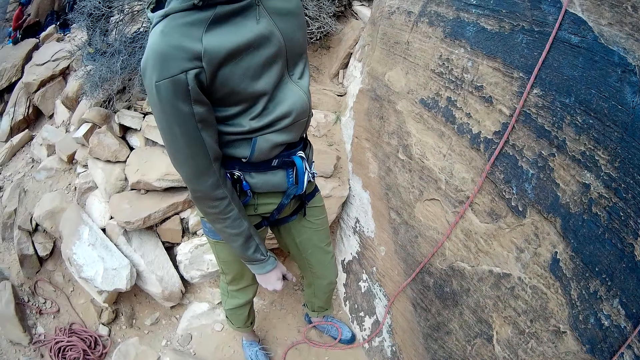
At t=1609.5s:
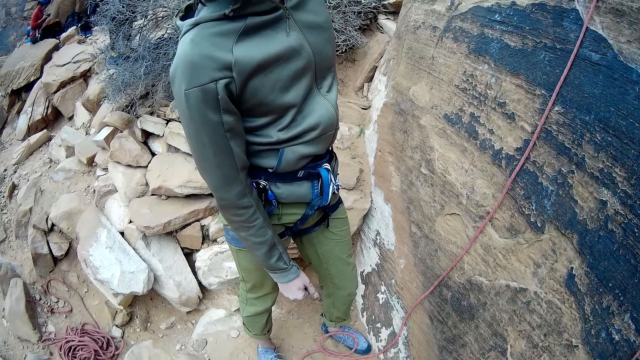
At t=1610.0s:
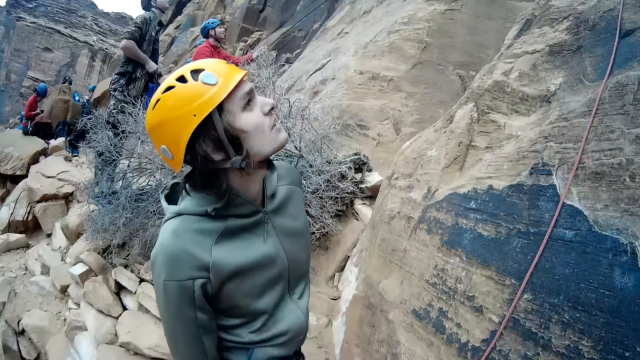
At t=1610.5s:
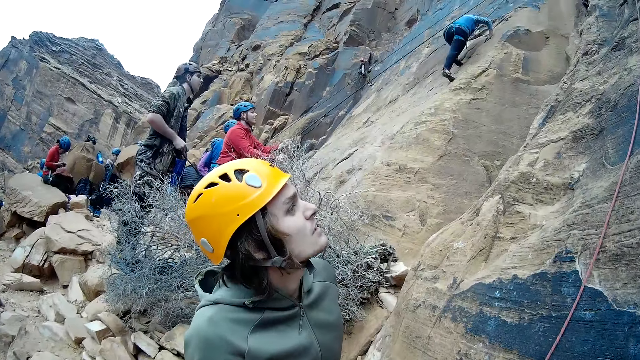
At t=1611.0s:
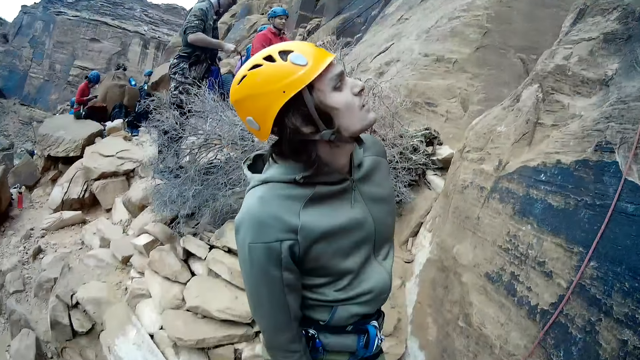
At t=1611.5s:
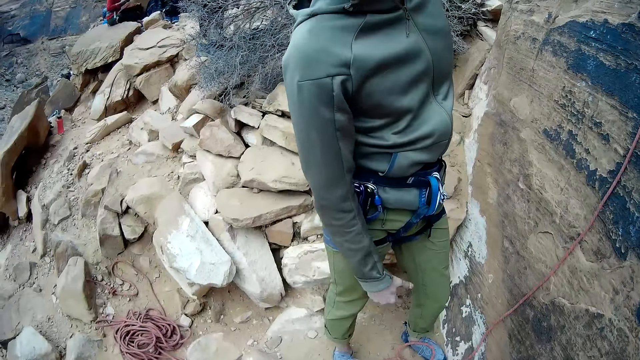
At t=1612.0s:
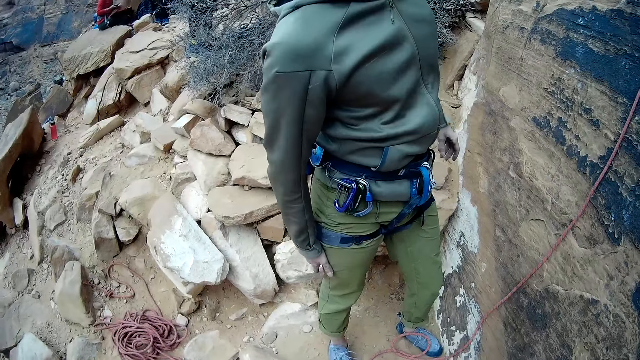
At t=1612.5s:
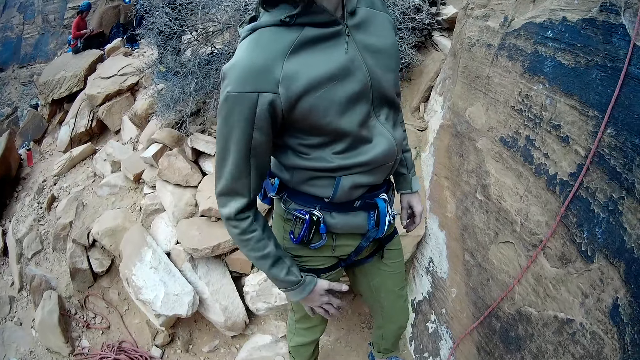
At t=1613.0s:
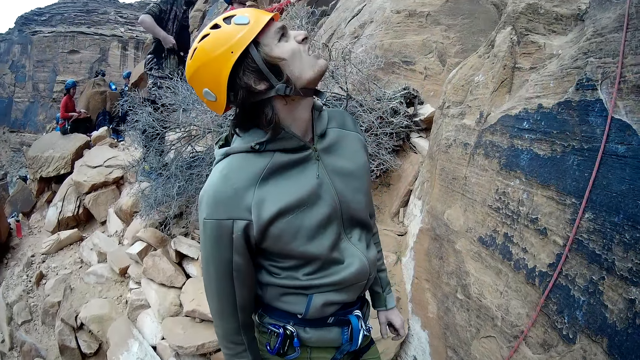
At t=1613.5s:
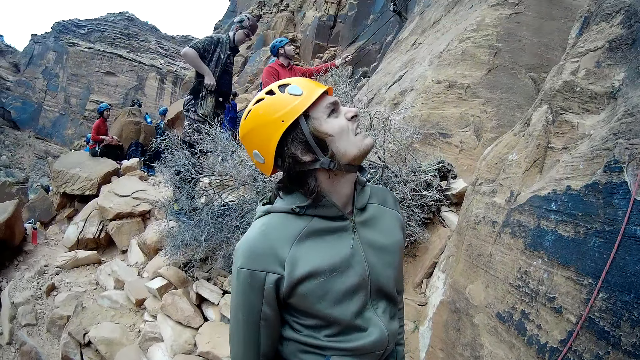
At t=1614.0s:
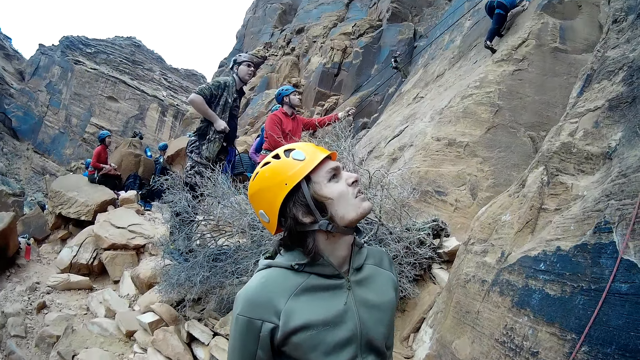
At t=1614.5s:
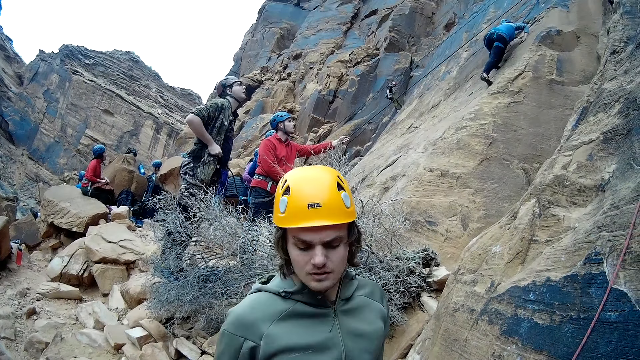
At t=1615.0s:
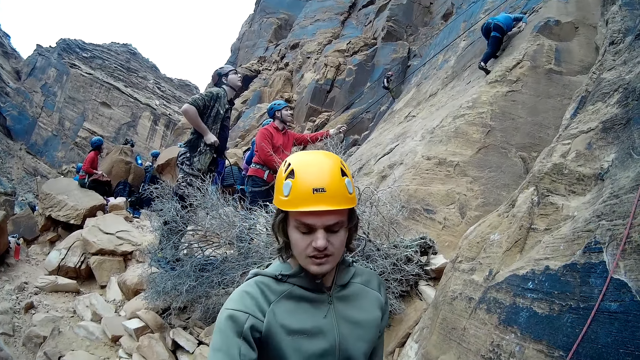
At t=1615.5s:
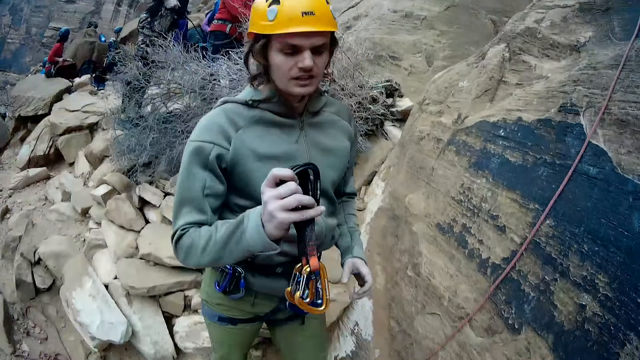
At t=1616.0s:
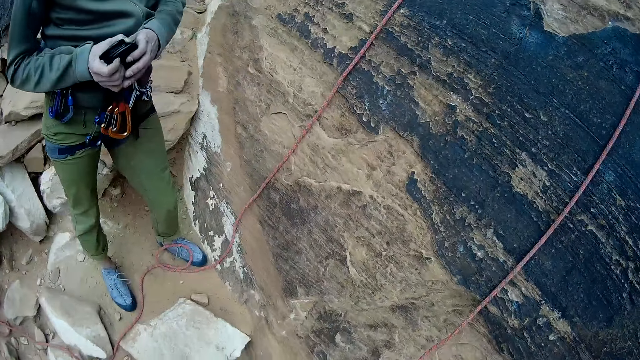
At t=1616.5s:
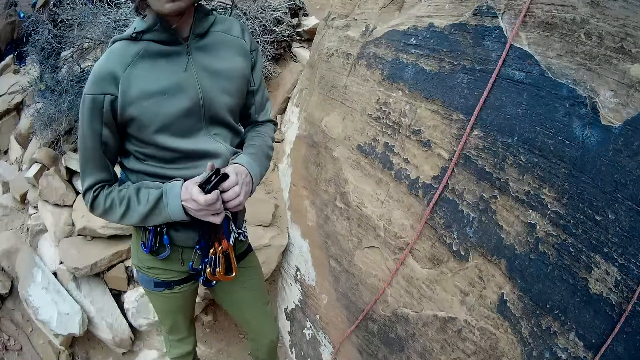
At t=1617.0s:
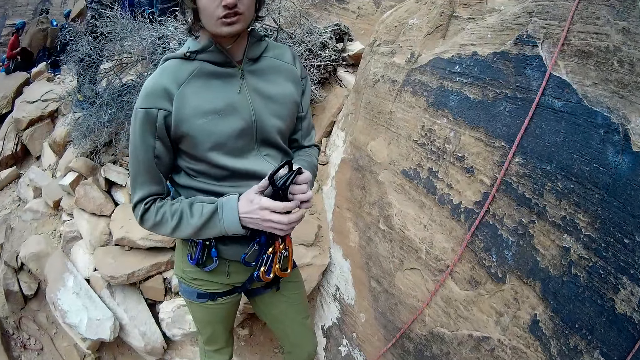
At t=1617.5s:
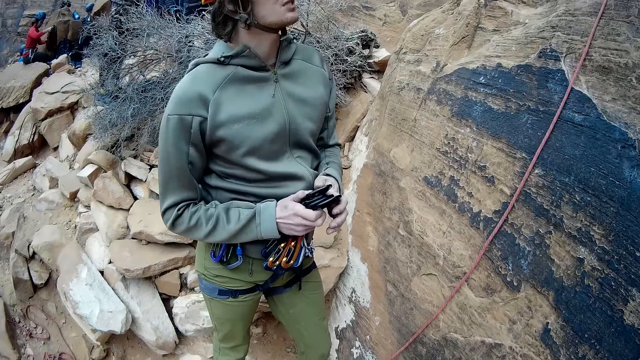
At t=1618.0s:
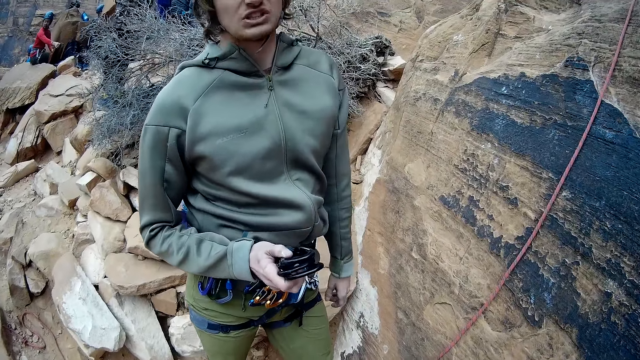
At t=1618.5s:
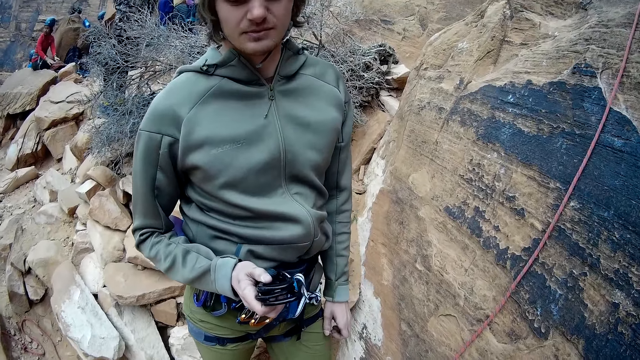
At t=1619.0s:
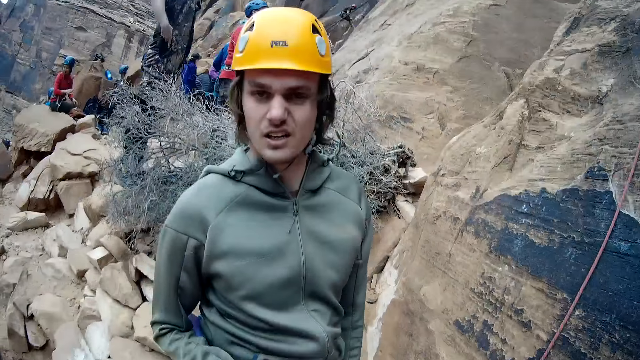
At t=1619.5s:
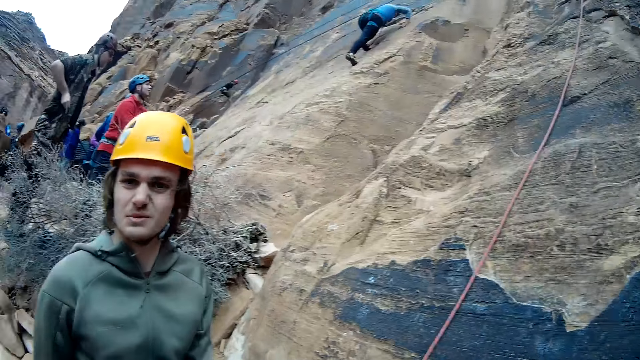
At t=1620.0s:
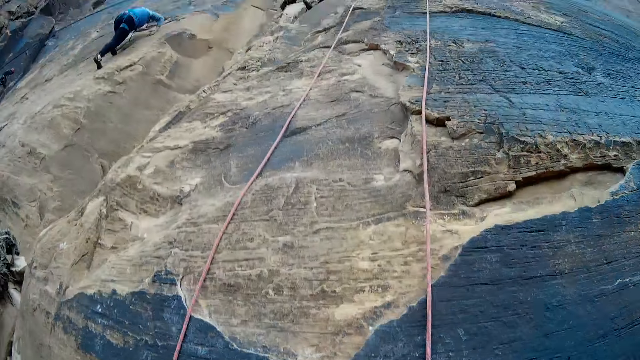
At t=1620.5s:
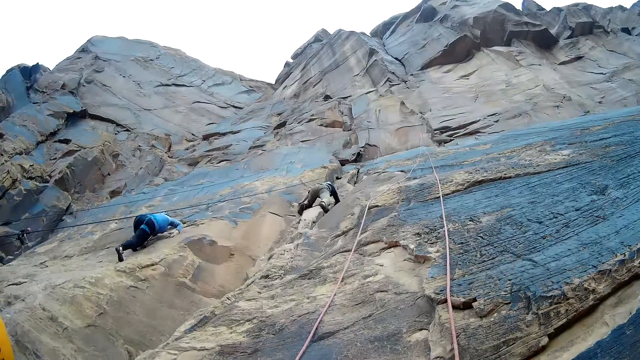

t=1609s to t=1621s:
A man looks up the rock. Another man climbs the mountain. The first man wipes his hand. The first man takes more quickdraws from the camera wearer with both hands. The first man holds the hooks. The first man holds the quickdraws with his right hand.

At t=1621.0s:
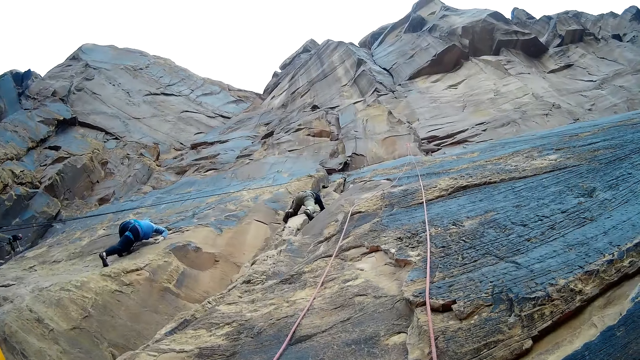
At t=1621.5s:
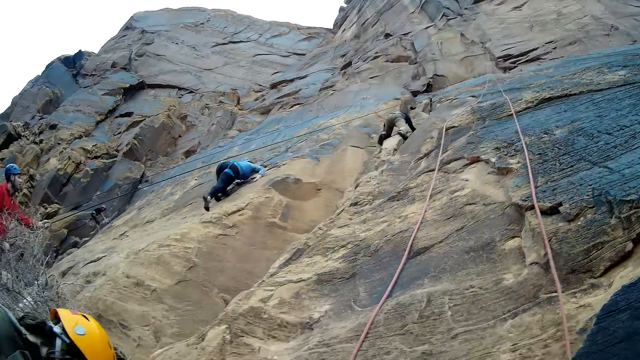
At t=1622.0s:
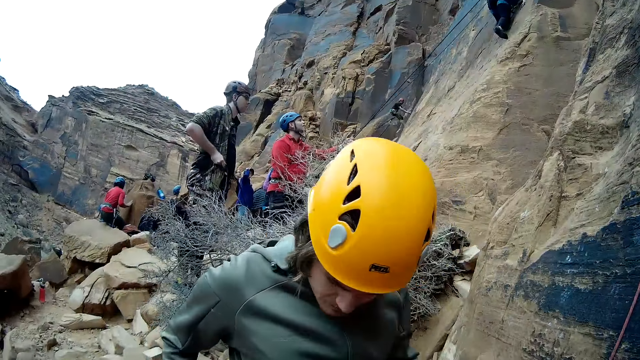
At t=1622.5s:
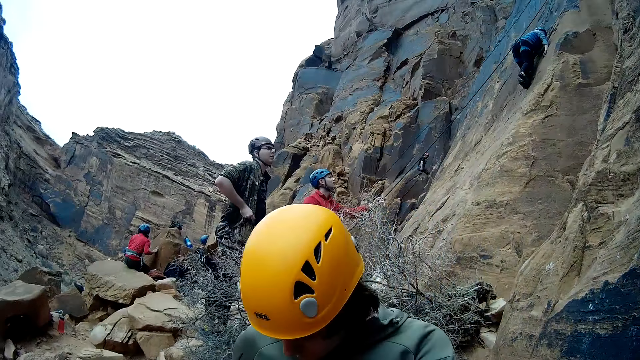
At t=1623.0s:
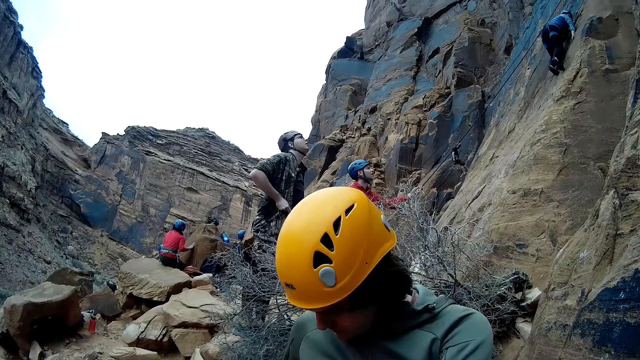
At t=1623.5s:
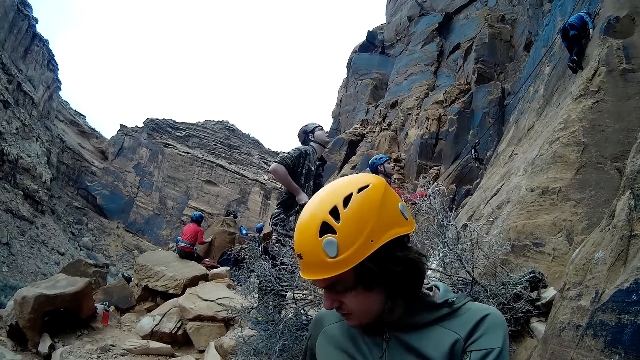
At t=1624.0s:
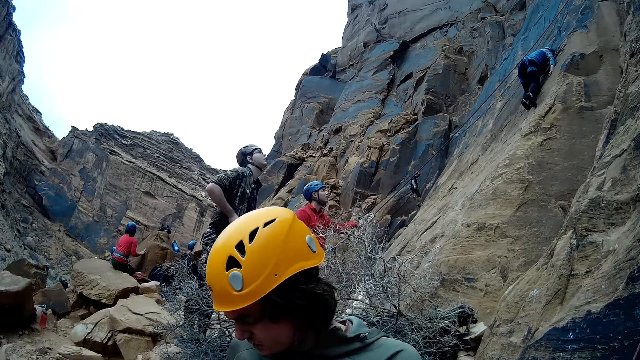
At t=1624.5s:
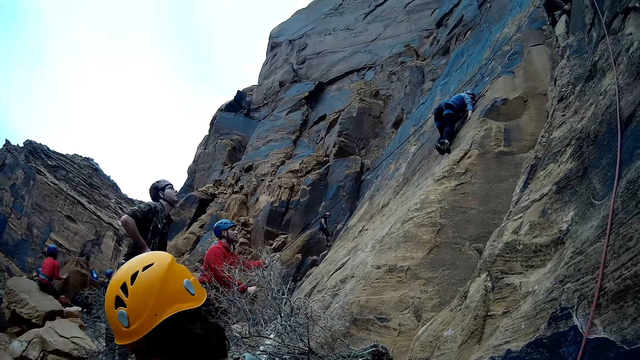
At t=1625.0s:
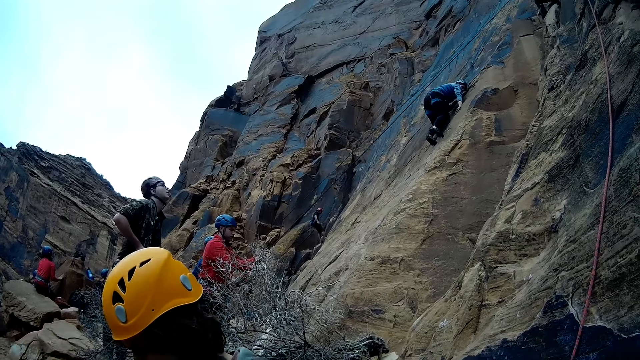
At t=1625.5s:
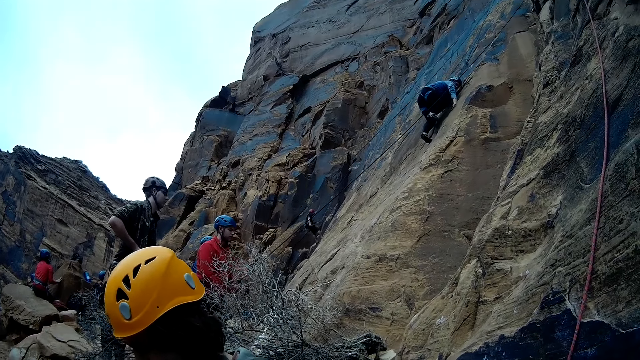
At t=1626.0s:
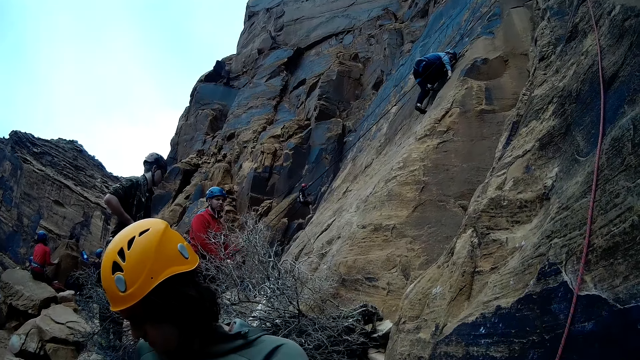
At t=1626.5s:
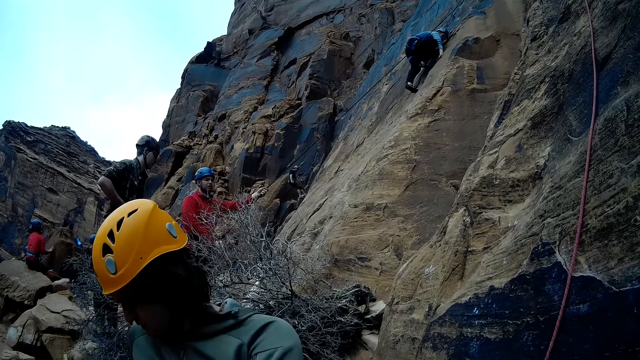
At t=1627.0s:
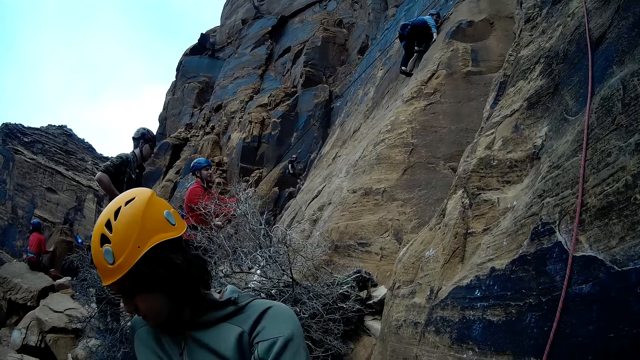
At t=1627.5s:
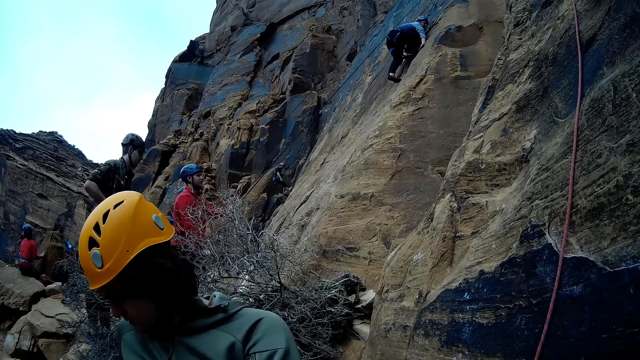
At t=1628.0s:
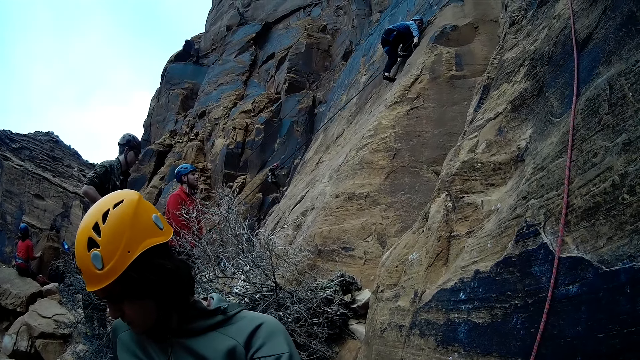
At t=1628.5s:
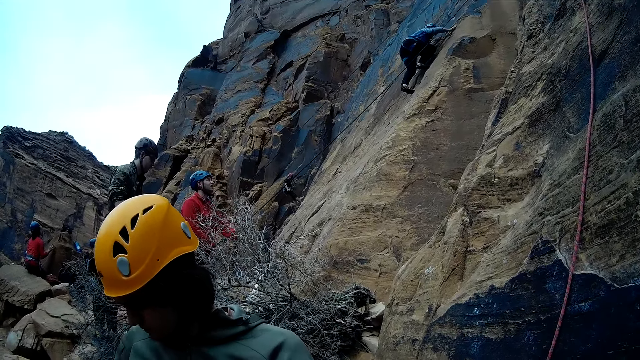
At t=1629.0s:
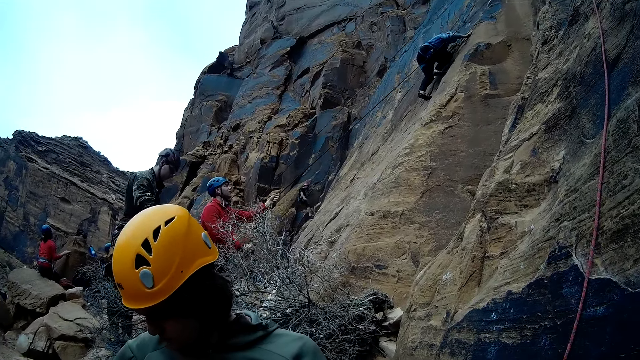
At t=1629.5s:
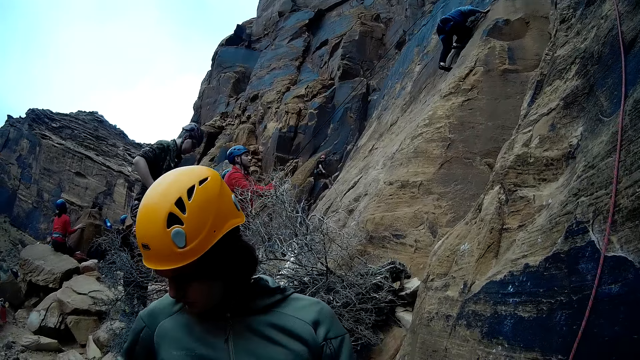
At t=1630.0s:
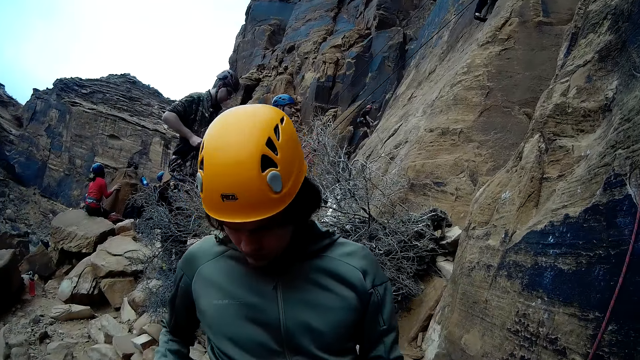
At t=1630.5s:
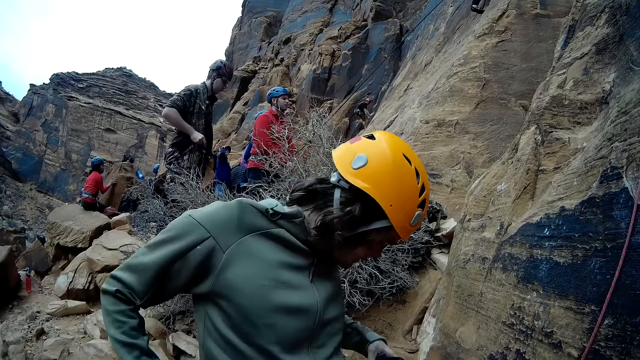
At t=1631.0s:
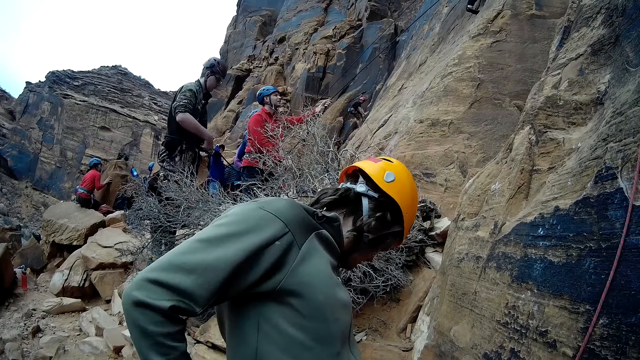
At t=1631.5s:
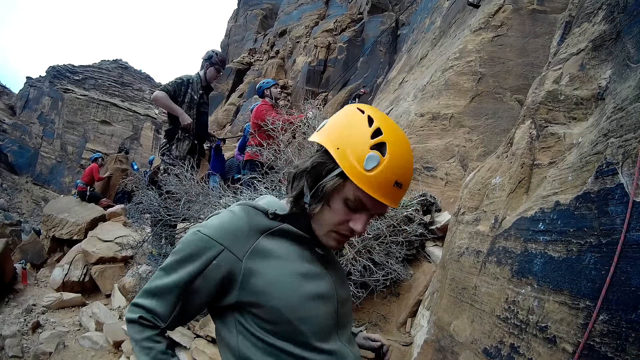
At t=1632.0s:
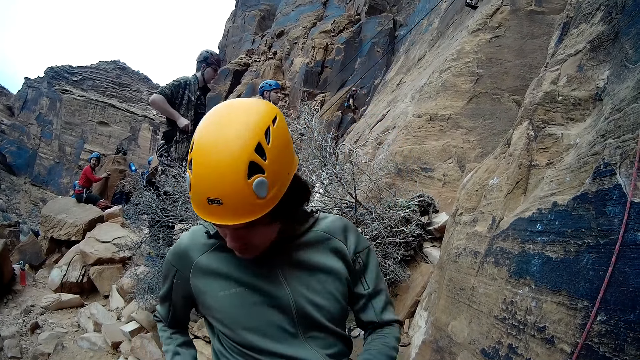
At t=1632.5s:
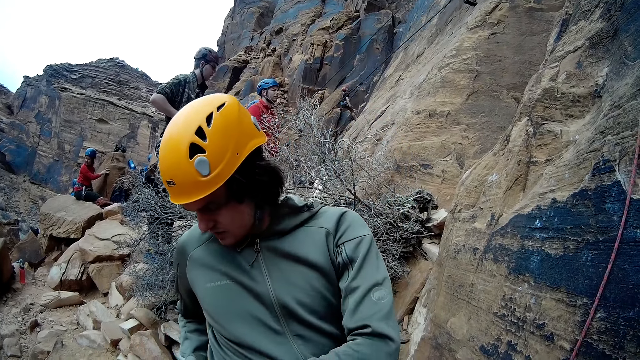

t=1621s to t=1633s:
A person climbs the rock, and another person climbs the rock. A man descends from the mountain. Another person pulls the black cable.
